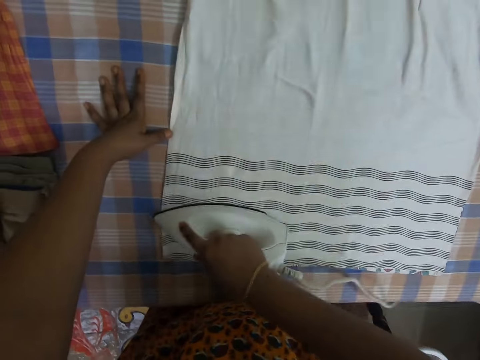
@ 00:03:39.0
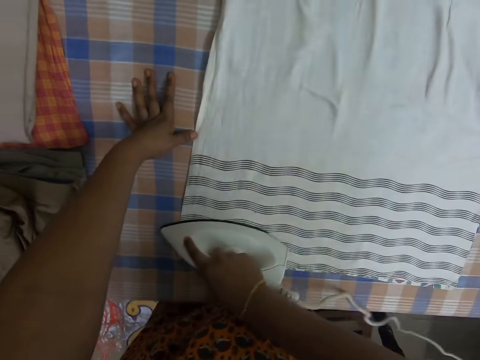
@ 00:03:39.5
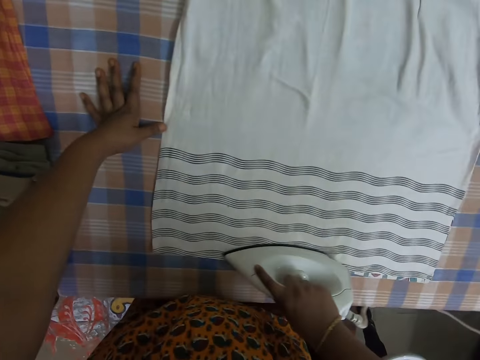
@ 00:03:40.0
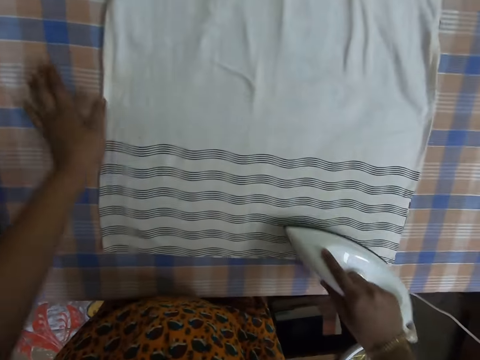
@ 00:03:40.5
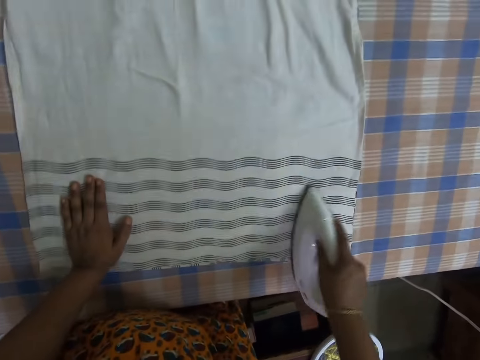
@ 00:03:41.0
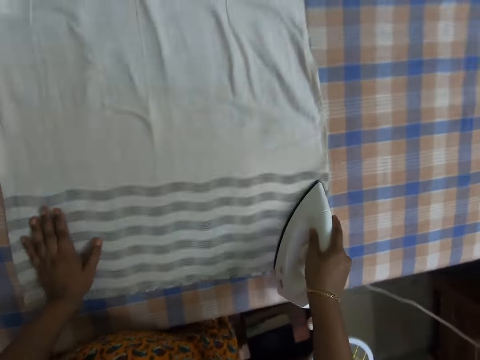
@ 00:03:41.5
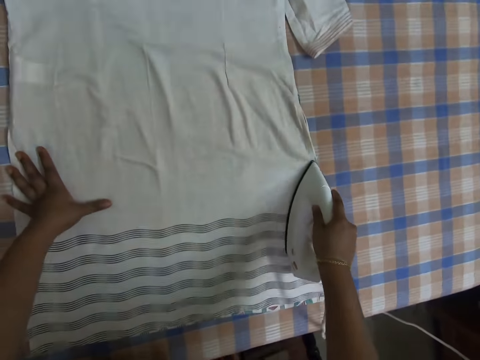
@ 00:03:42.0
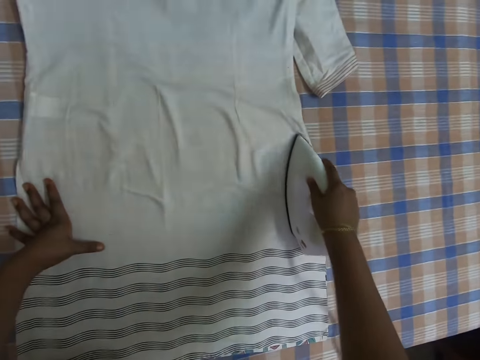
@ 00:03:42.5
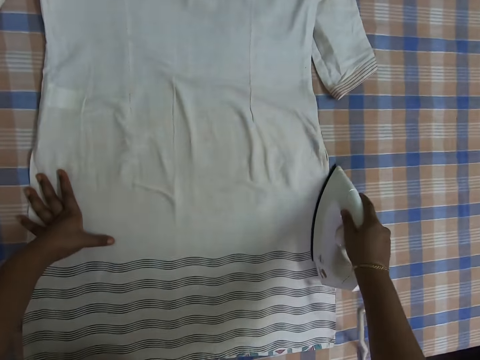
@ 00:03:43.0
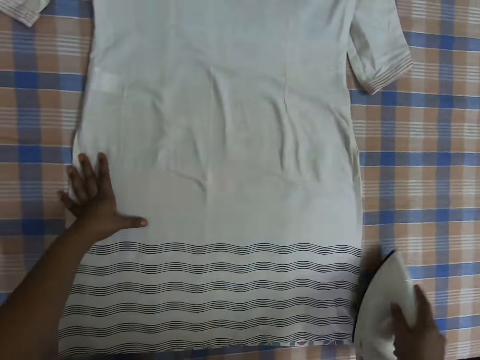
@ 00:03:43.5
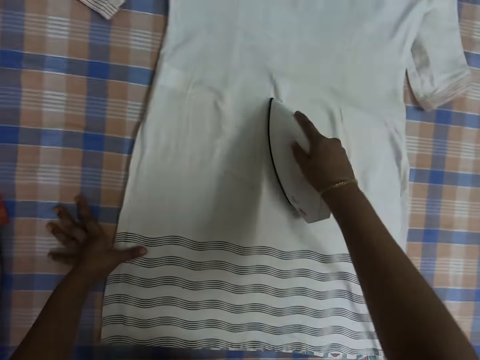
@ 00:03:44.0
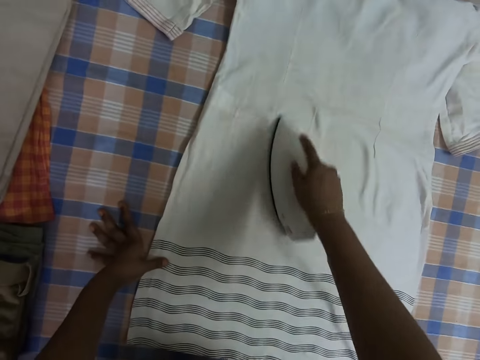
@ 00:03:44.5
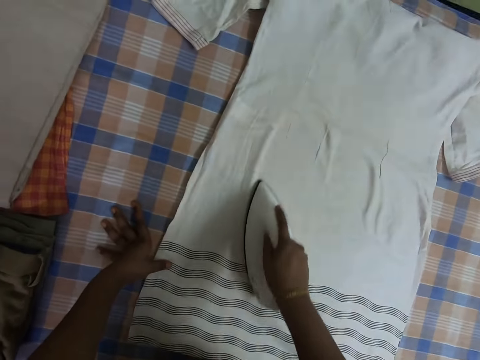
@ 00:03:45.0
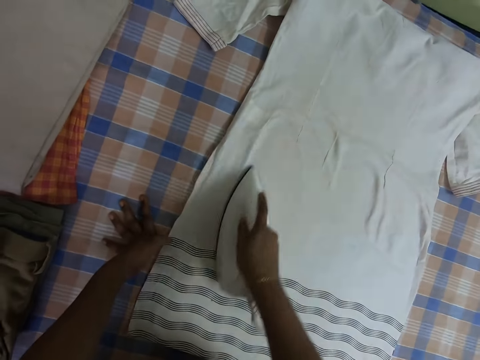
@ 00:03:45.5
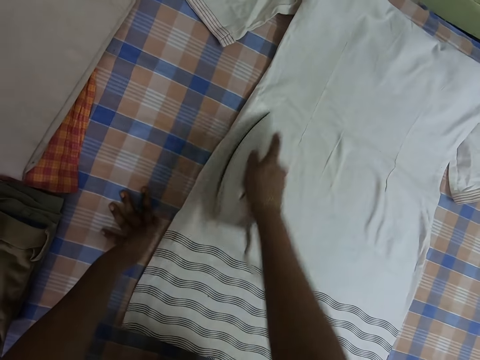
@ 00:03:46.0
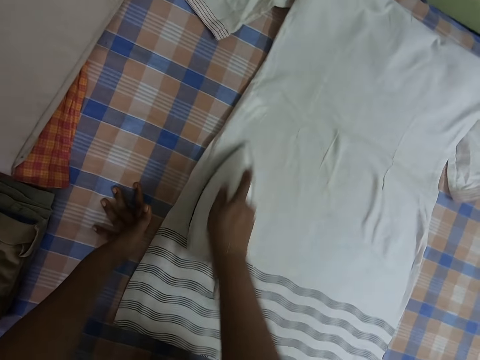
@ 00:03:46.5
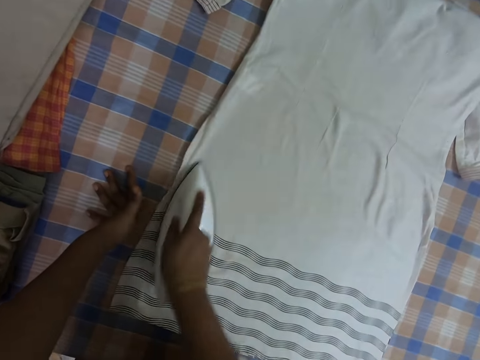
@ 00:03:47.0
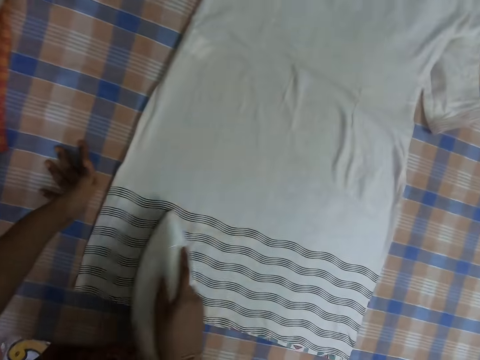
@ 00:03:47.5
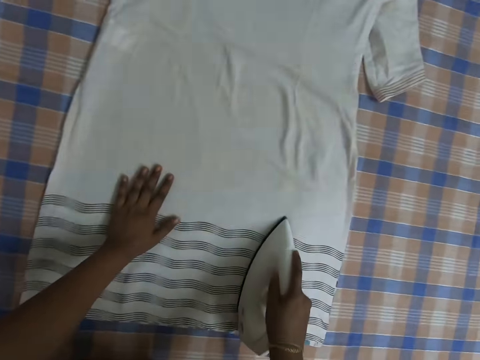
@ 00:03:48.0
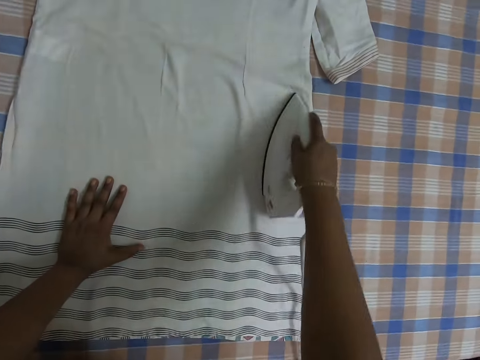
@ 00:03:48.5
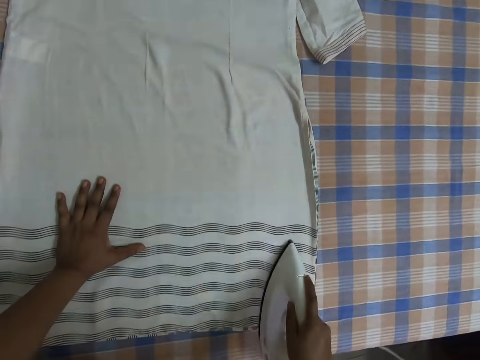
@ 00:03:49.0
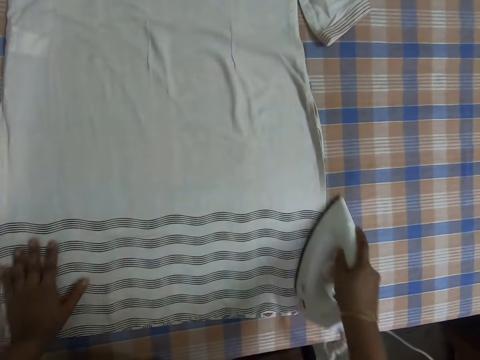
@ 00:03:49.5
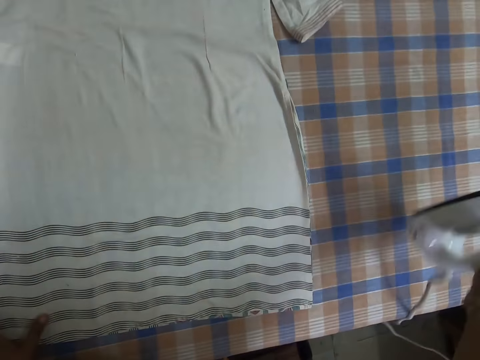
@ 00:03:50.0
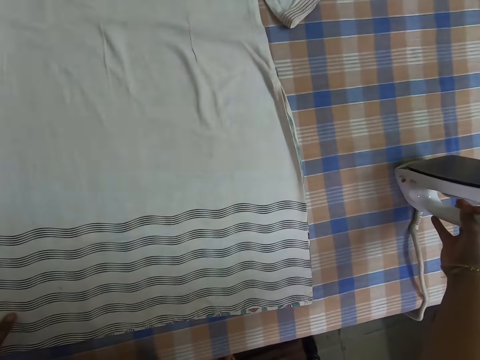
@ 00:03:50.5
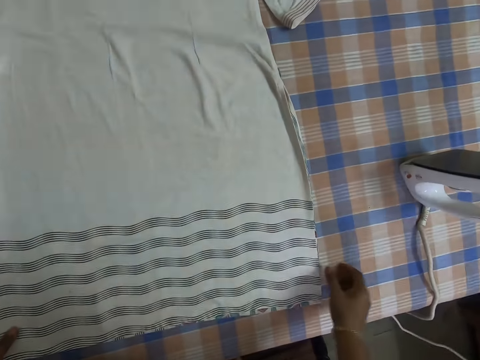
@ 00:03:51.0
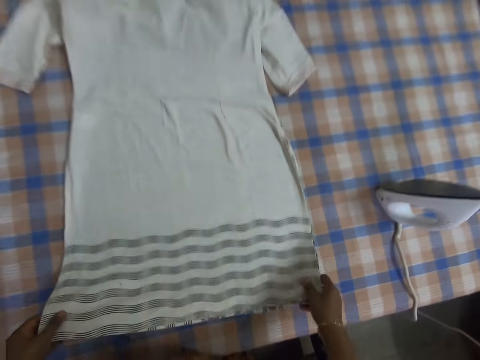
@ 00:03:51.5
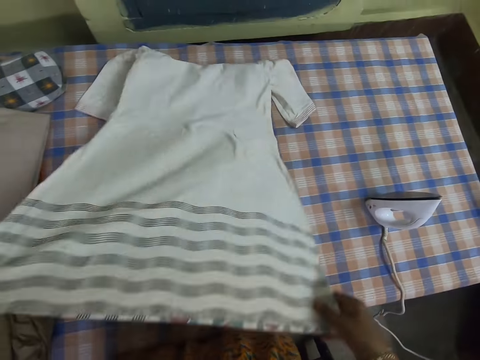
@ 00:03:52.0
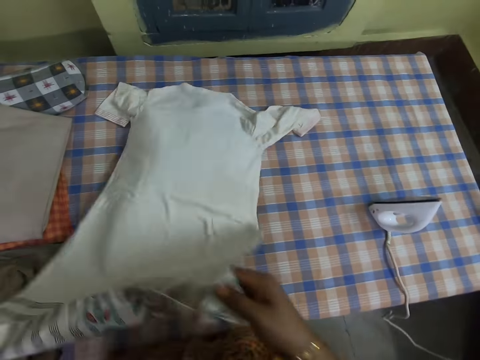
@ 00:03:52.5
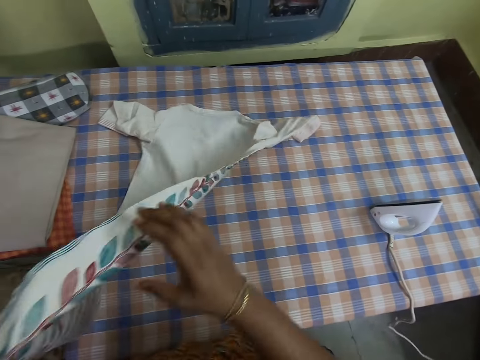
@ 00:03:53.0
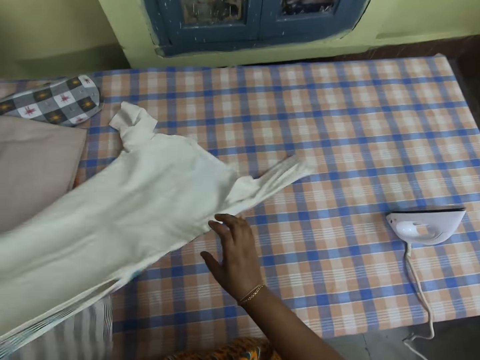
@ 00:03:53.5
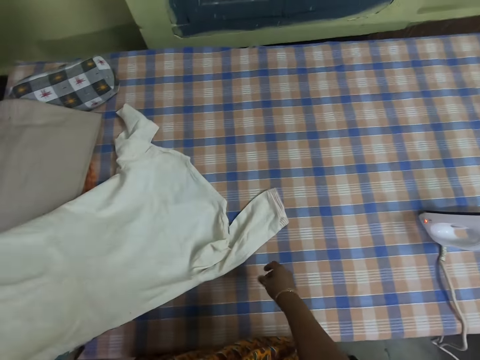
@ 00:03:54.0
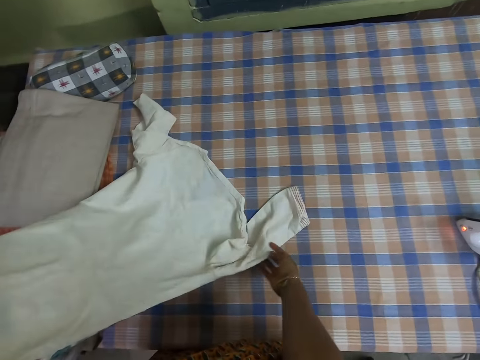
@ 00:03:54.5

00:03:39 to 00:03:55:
The camera wearer places her left hand on the blouse. She picks the iron from the blouse with her right hand. She drops the iron on the table with her right hand. She picks the blouse from the table with both hands. She adjusts the blouse with both hands.

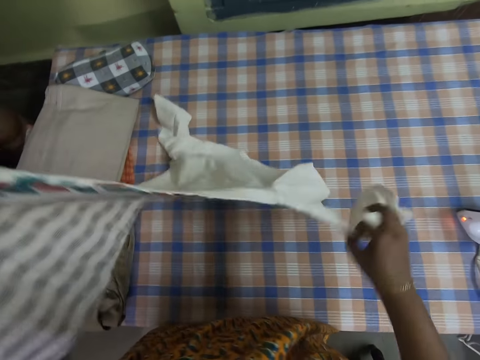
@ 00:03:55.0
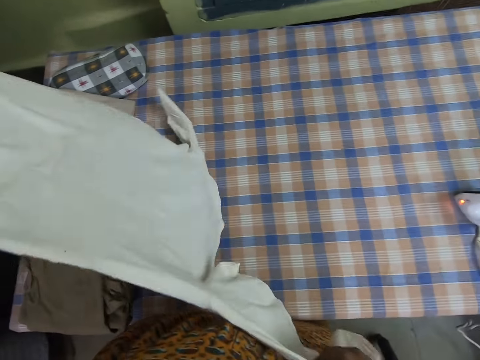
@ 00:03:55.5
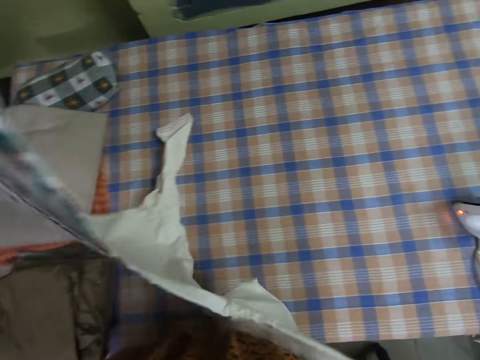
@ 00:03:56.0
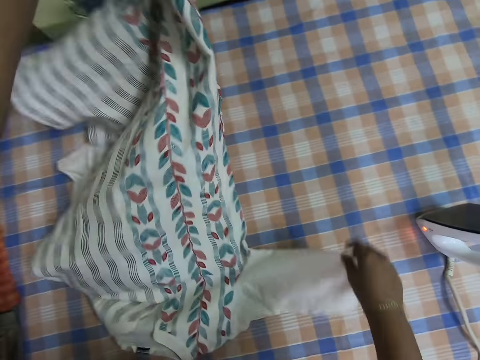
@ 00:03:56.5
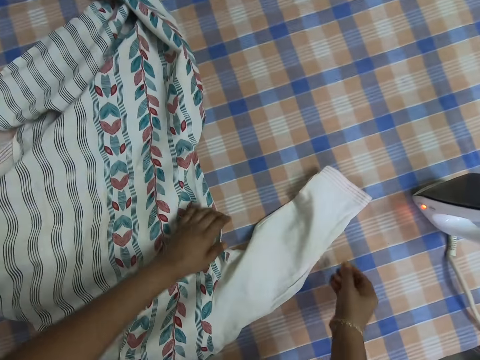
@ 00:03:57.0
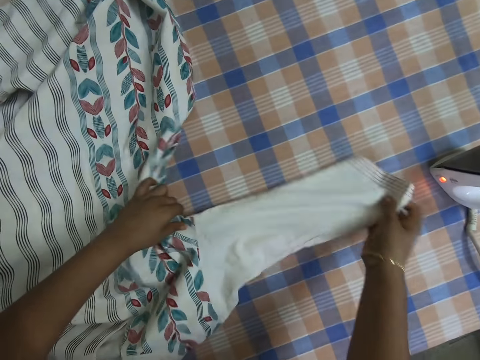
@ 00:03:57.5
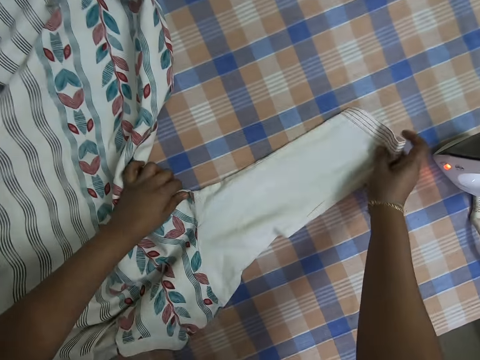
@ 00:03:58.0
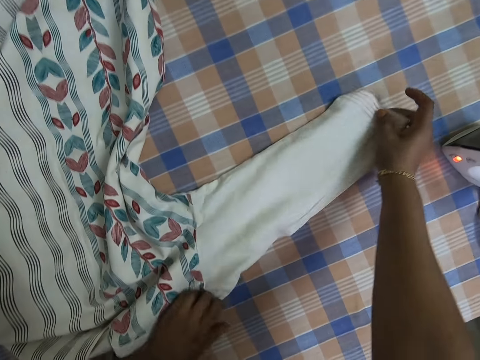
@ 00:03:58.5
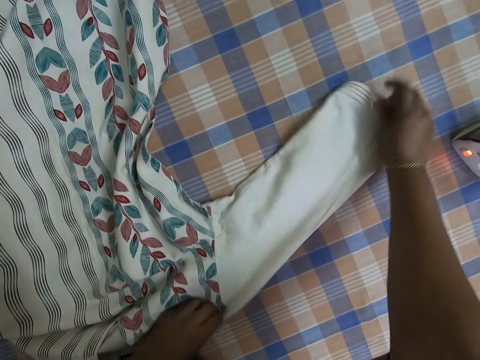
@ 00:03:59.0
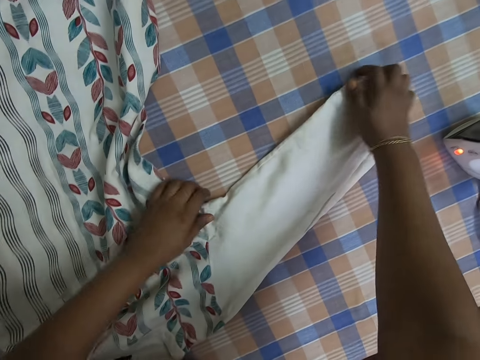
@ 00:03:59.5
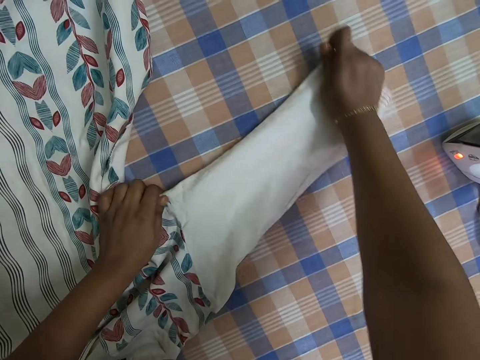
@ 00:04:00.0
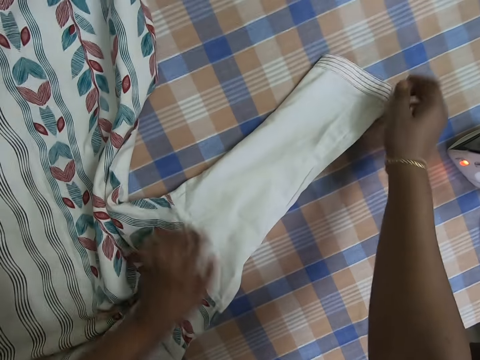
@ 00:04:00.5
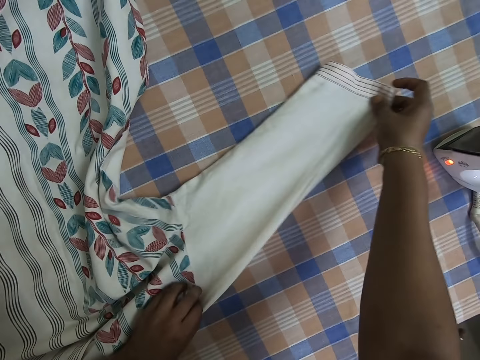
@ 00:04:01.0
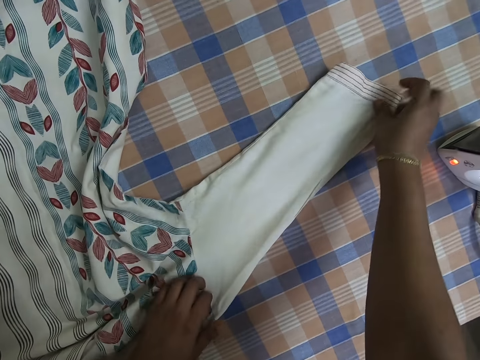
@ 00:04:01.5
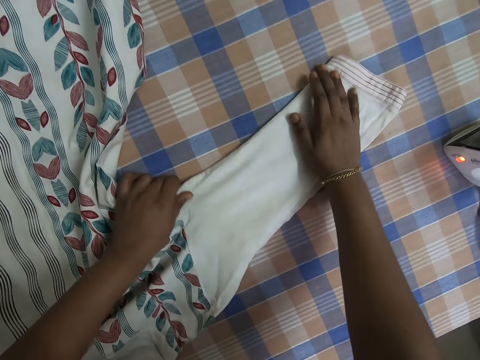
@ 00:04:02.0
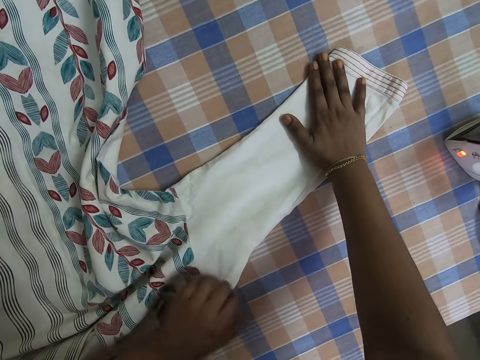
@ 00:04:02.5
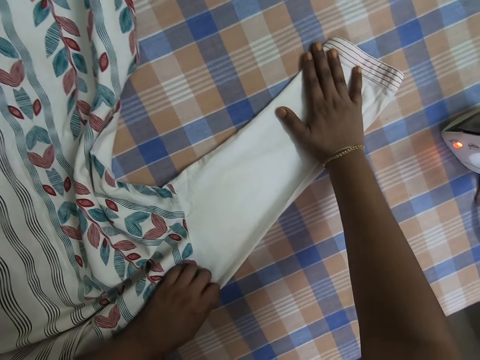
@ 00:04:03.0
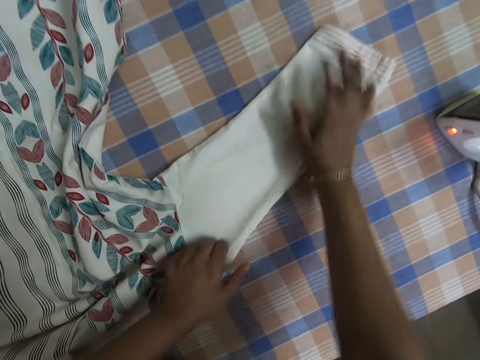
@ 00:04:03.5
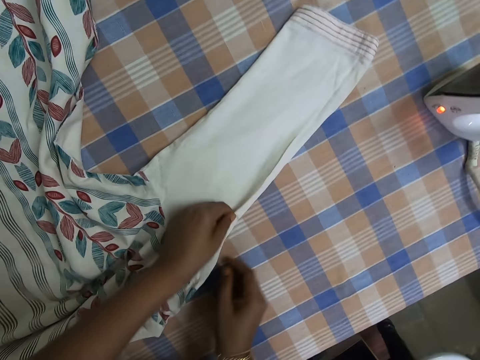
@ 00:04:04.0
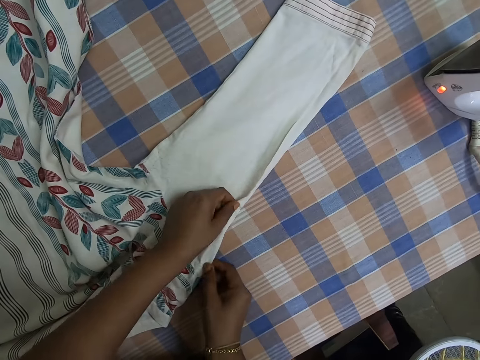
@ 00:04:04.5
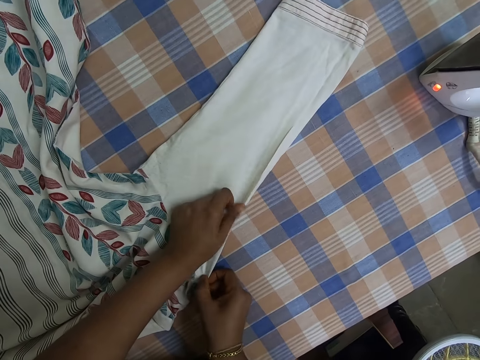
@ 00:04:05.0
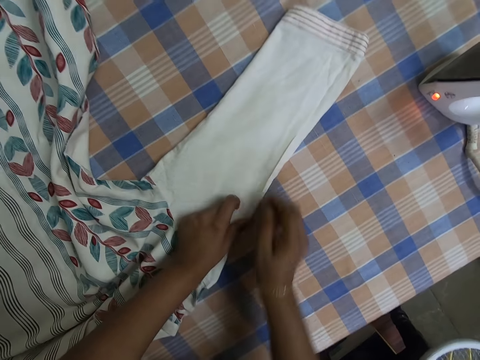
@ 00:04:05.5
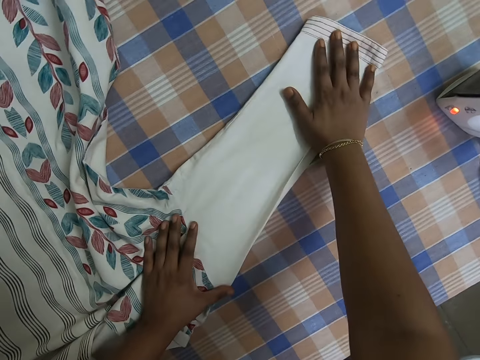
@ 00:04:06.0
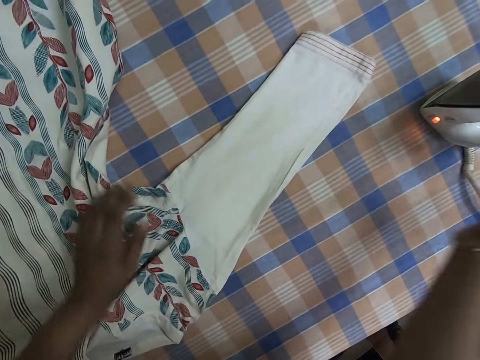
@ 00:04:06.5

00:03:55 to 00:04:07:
The camera wearer drops the blouse on the table with both hands. She adjusts the blouse with both hands. She spreads the cloth on a cloth.
